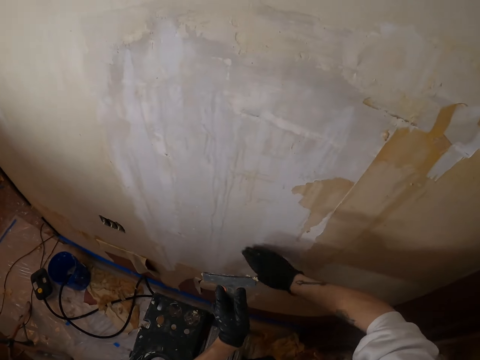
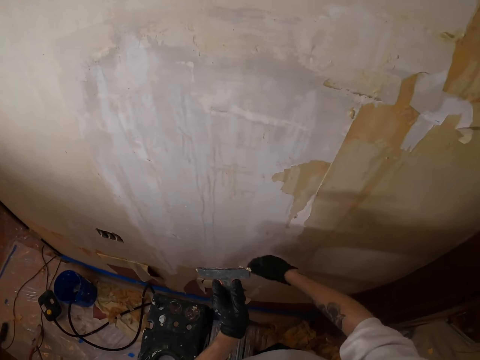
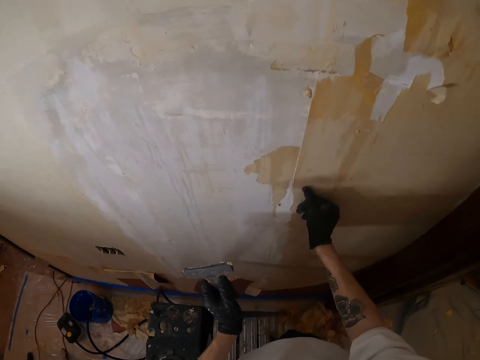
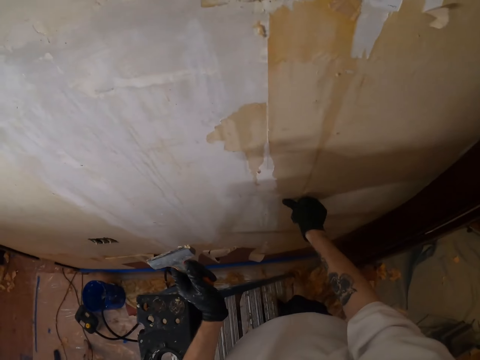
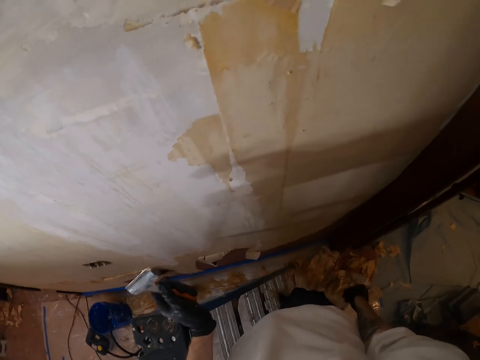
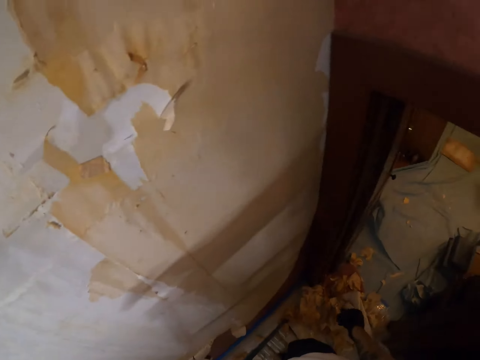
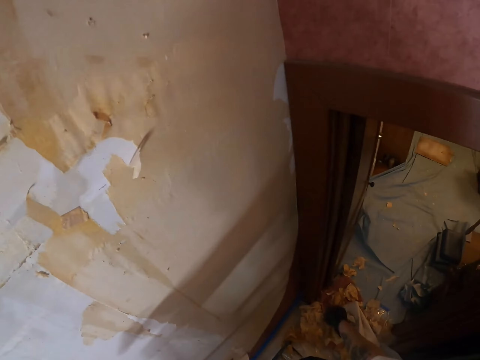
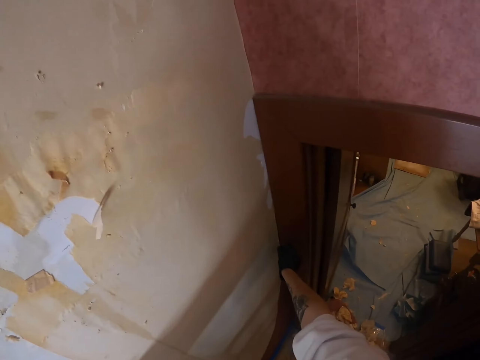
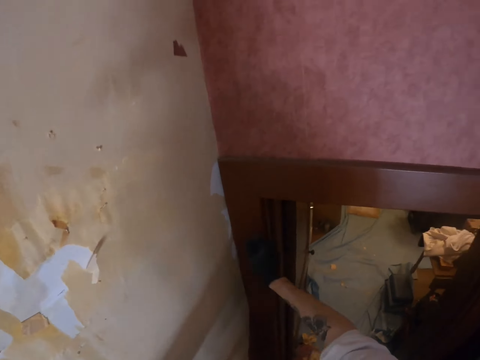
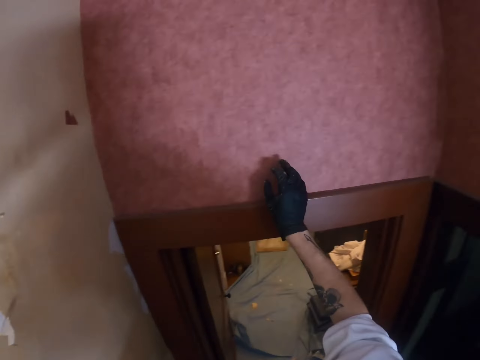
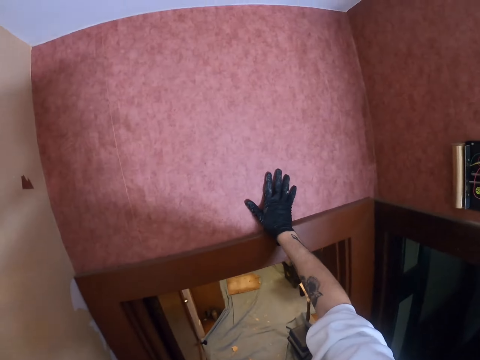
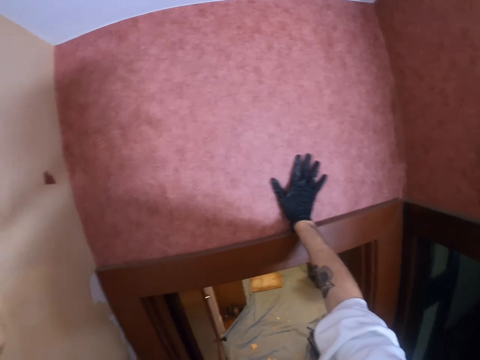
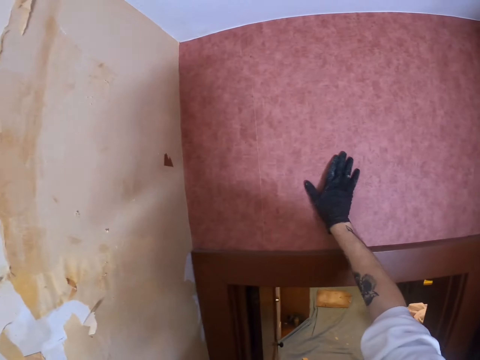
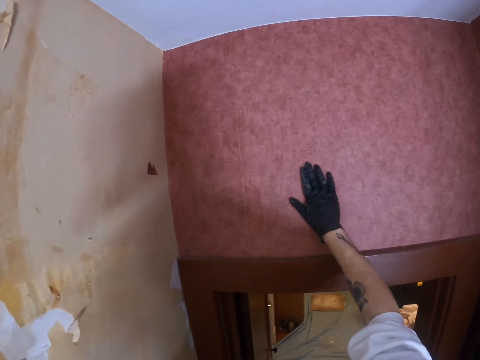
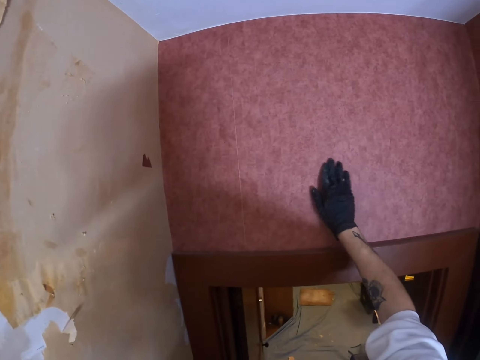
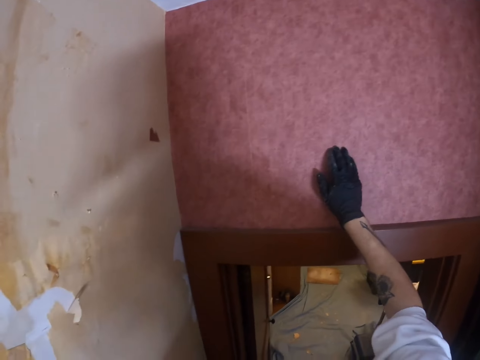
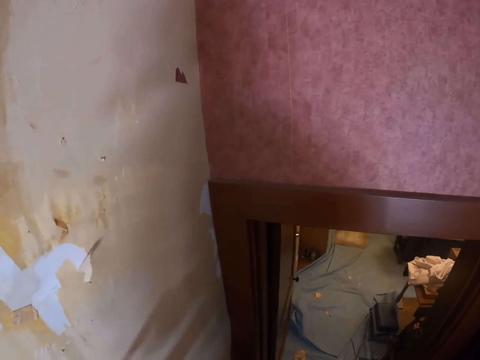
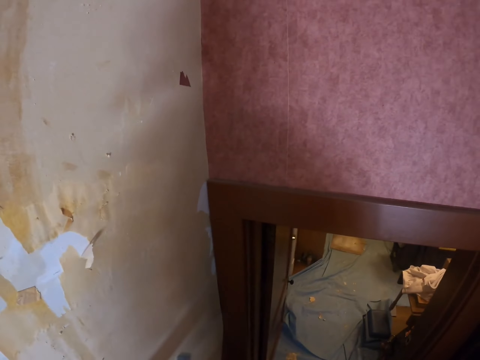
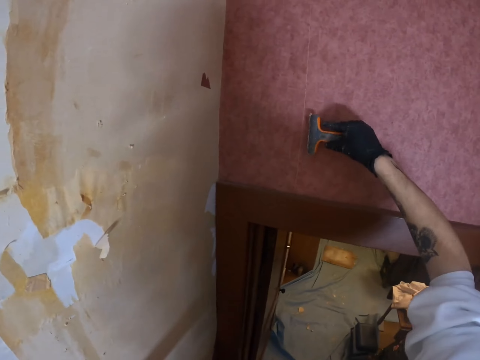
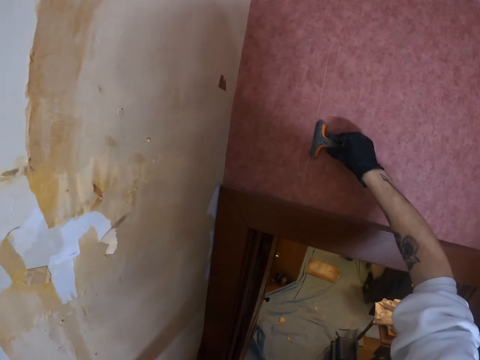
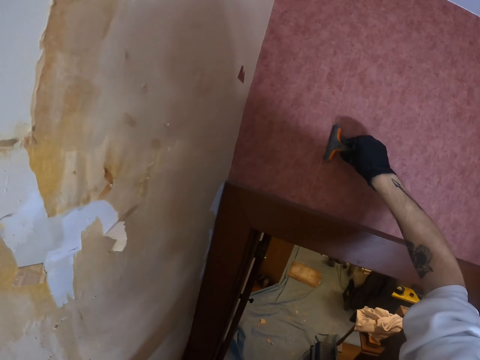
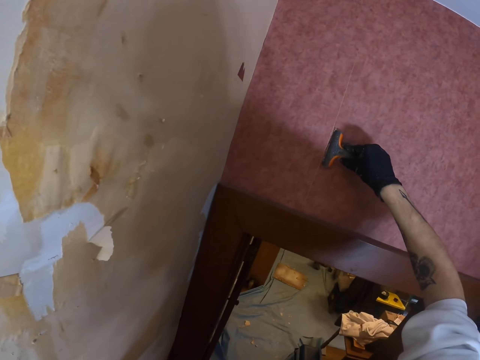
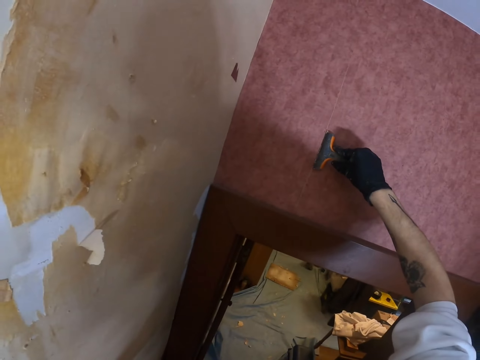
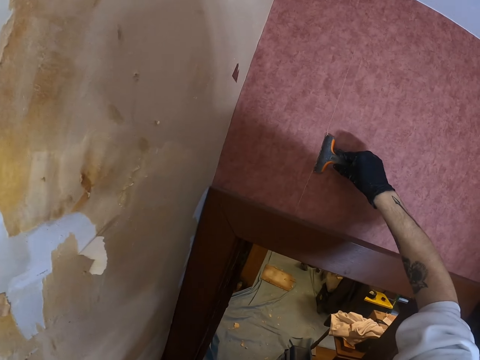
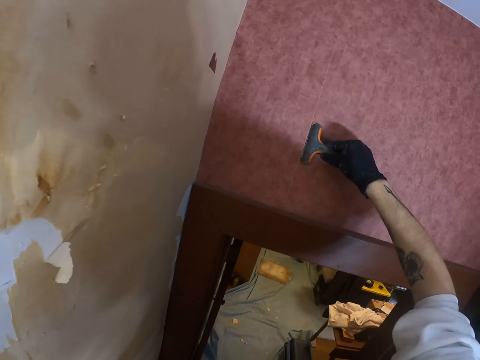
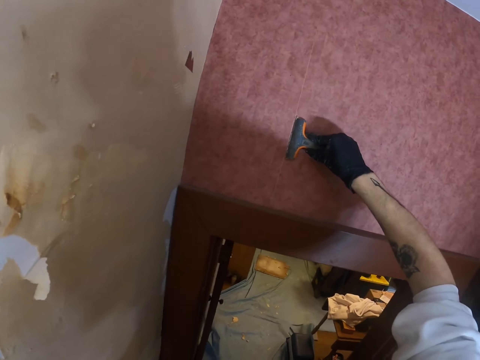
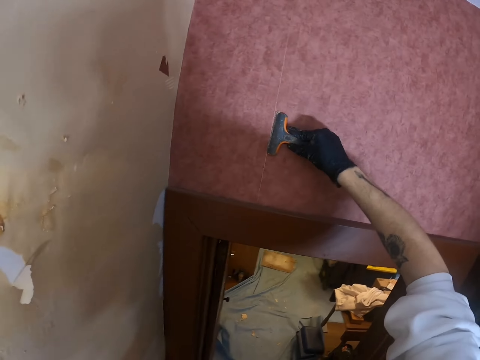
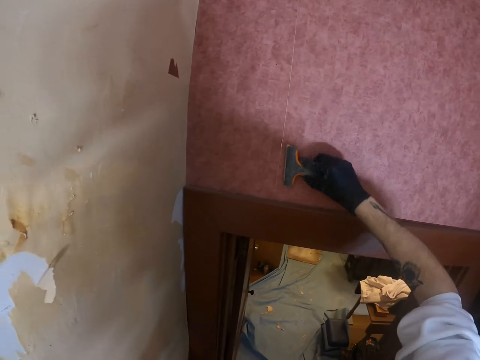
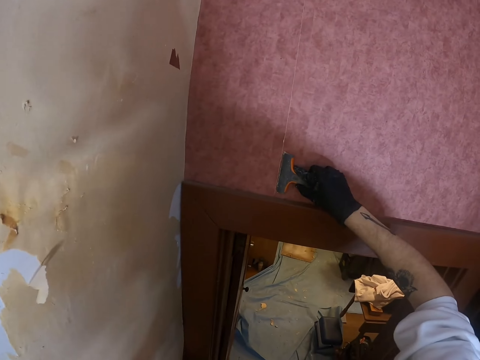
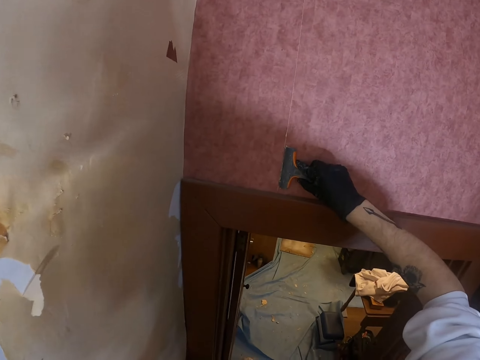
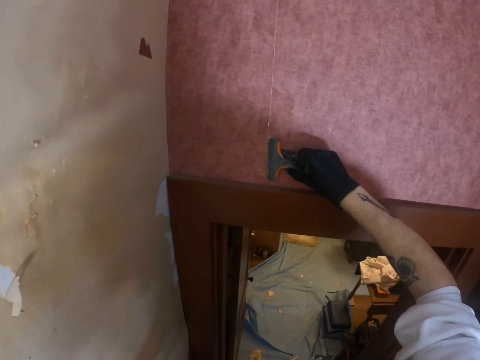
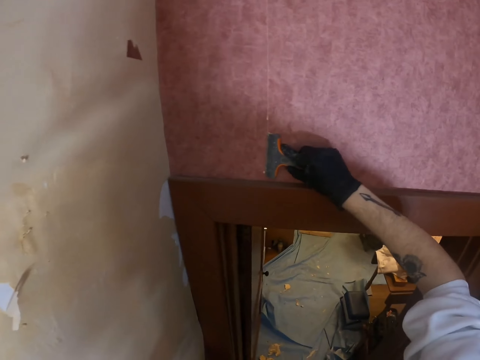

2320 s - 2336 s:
The camera wearer looks around. They touch the wall. They do something. They remove the paint with the paint scrubber. They place a putty knife on the wall. They remove old paint from the wall with the putty knife.

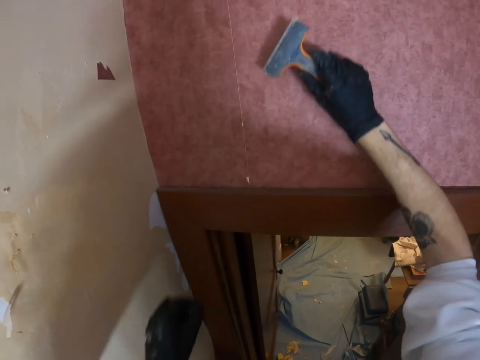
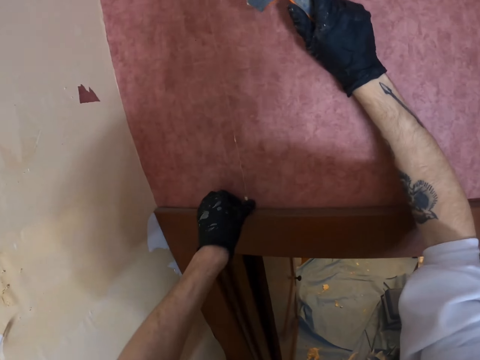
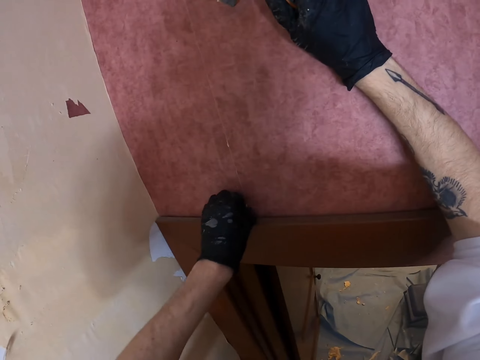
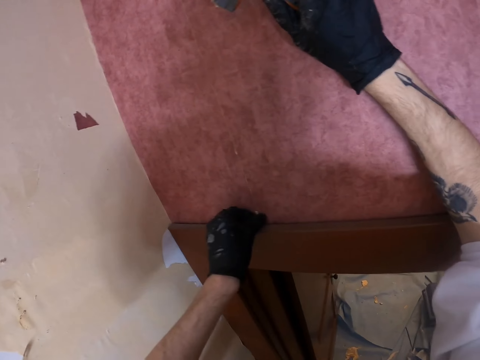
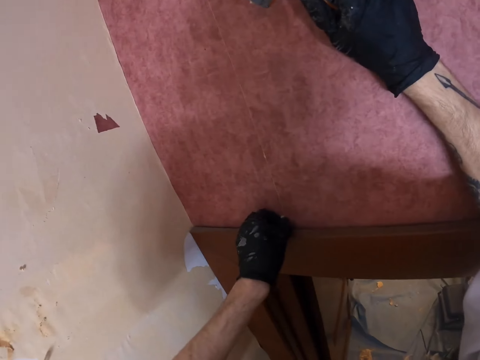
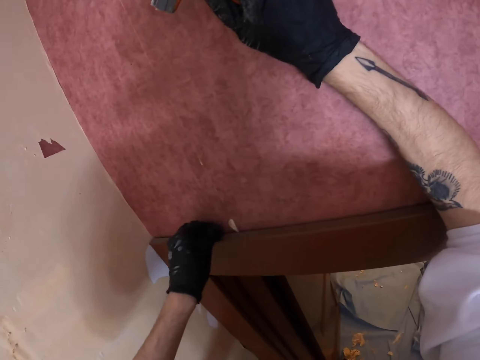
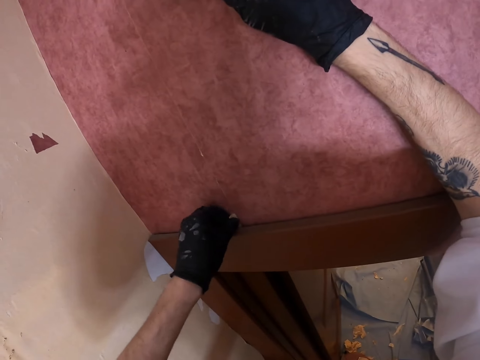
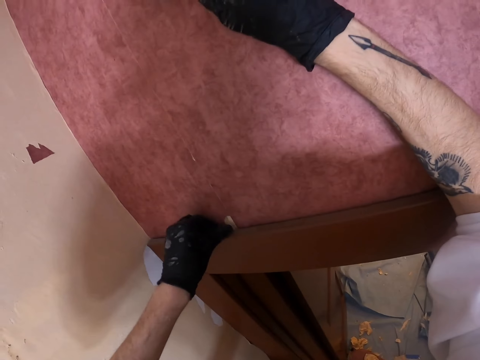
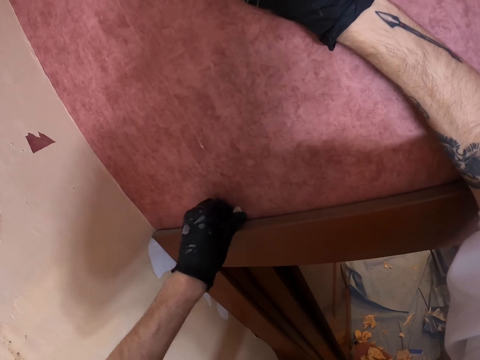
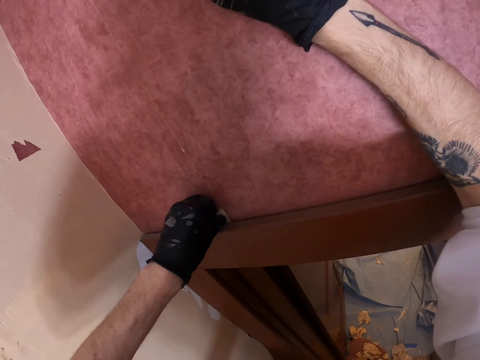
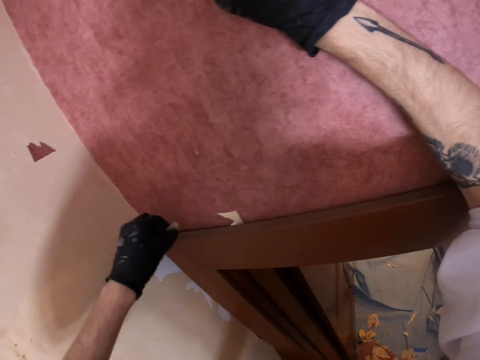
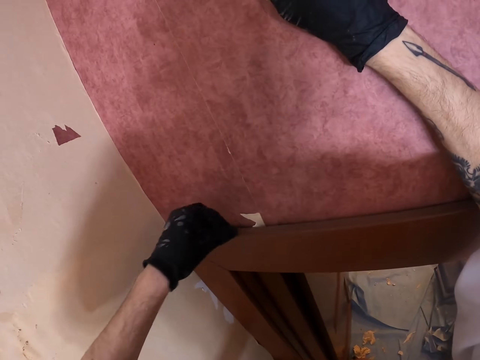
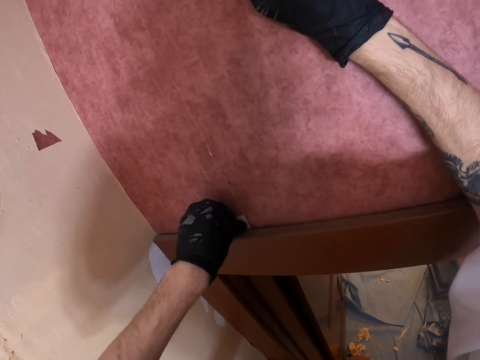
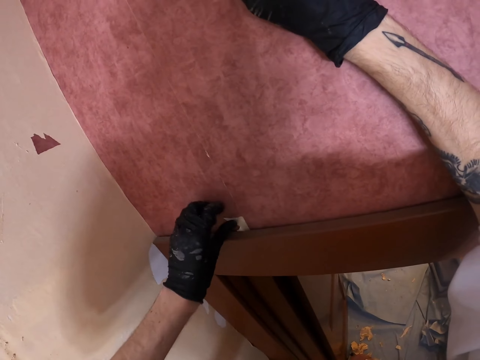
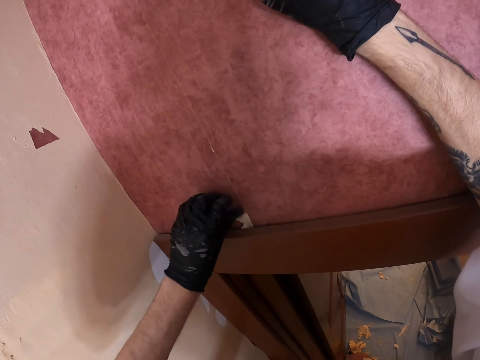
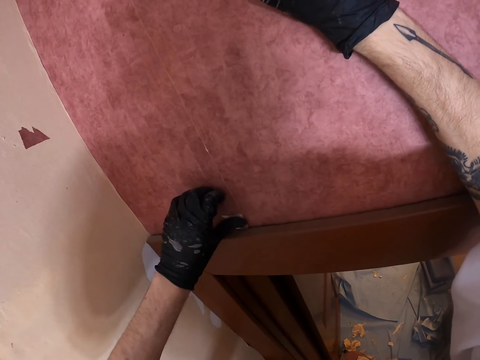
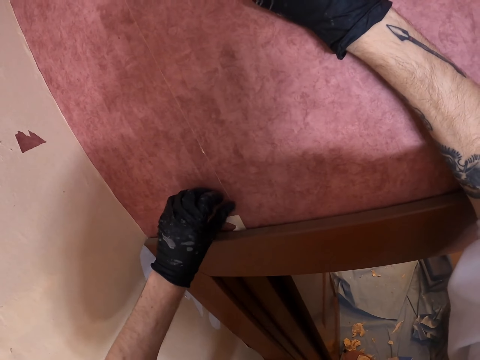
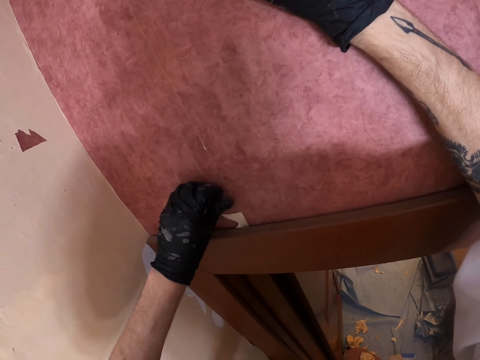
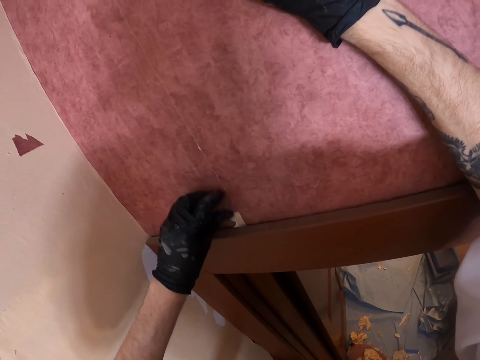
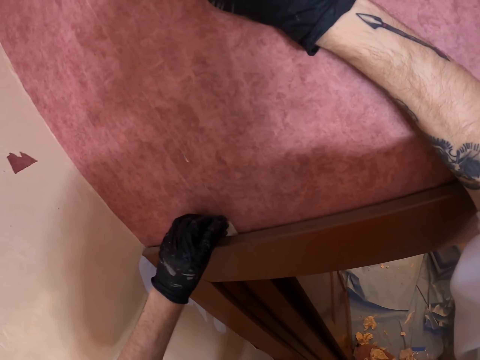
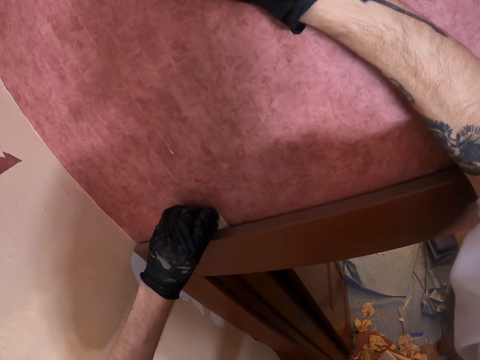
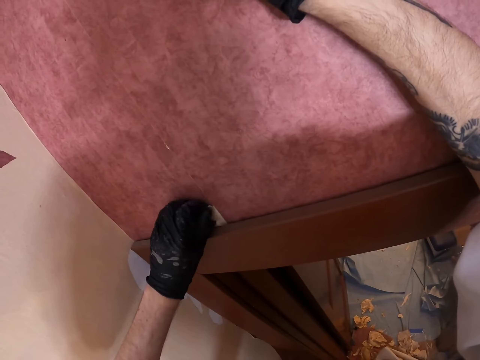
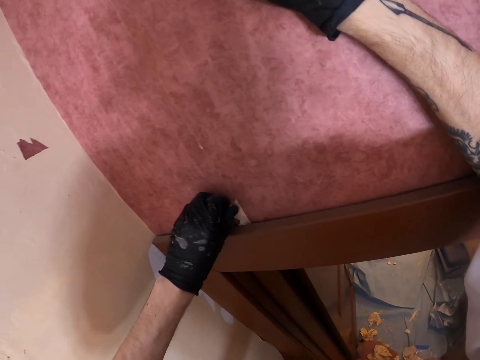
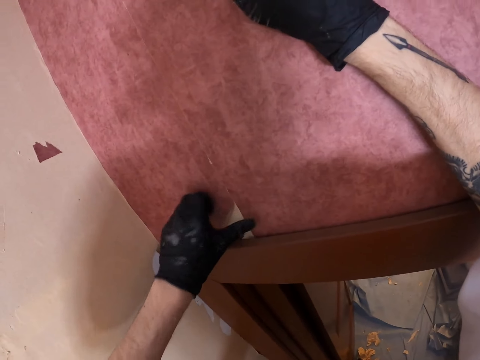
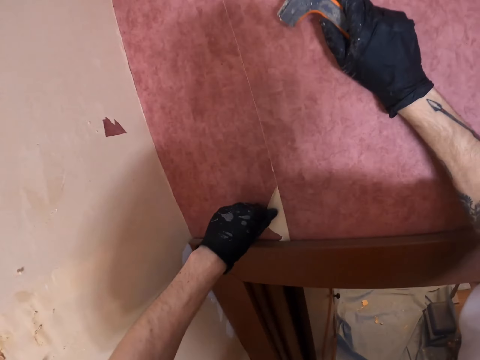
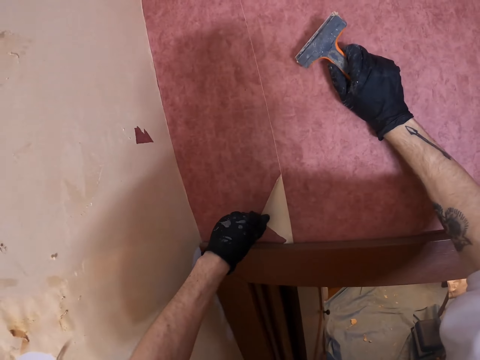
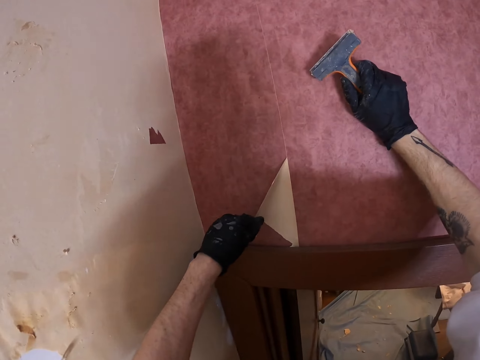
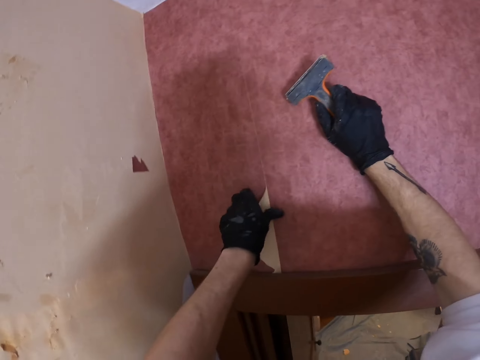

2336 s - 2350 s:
The camera wearer removes the paint with the hand. He removes wall paper from the wall with his left hand.
